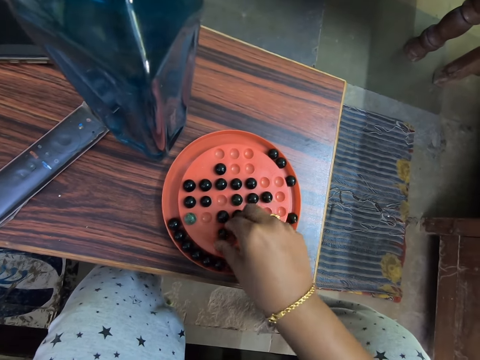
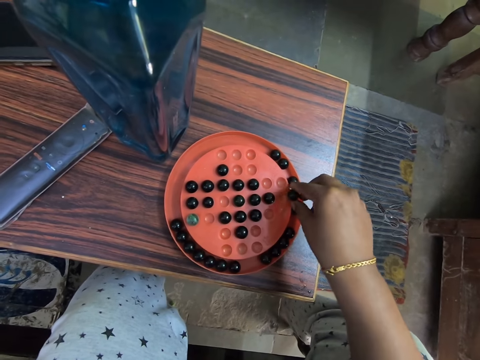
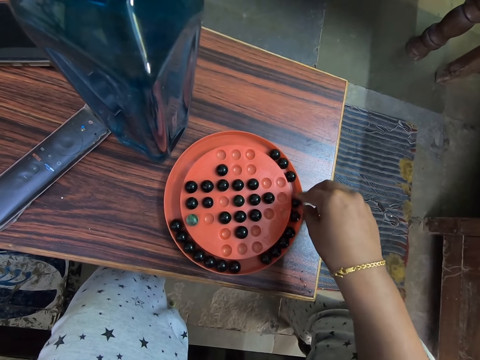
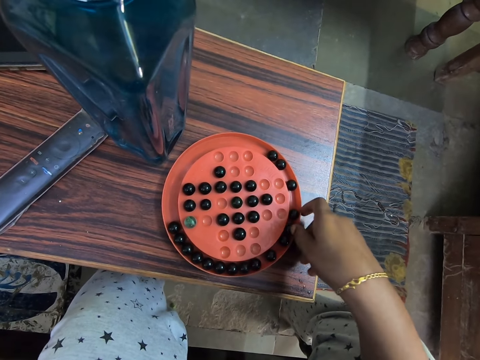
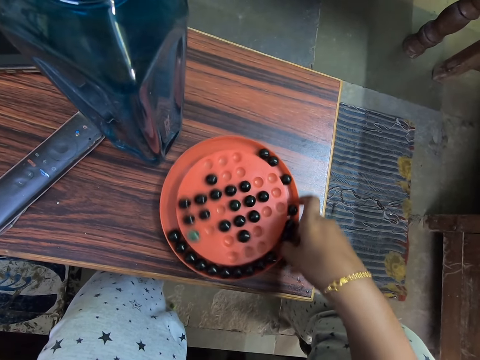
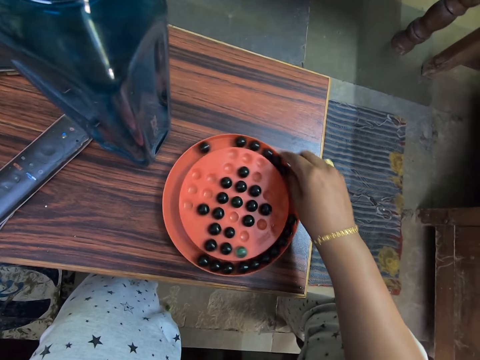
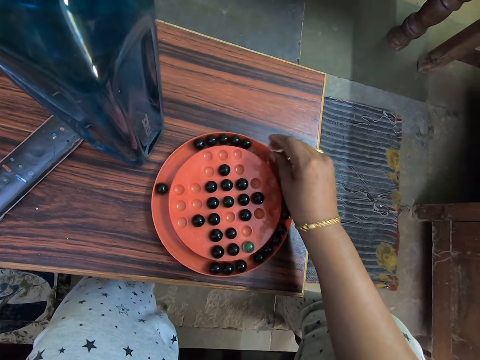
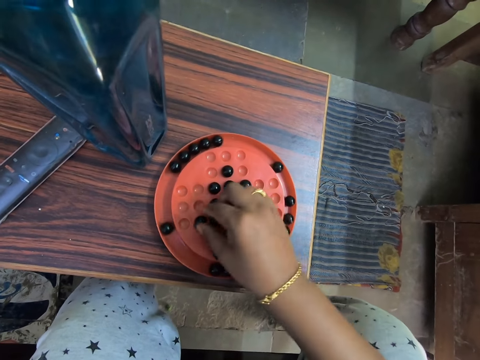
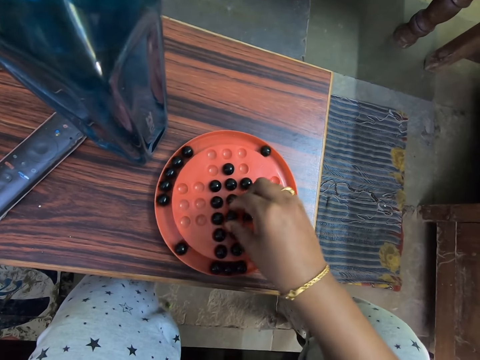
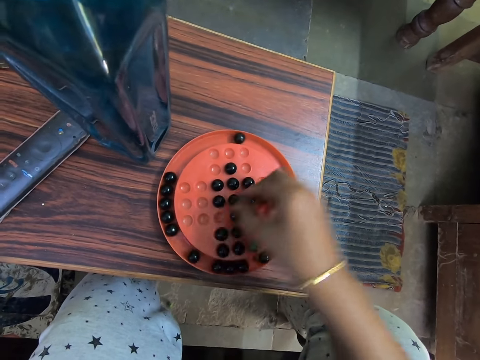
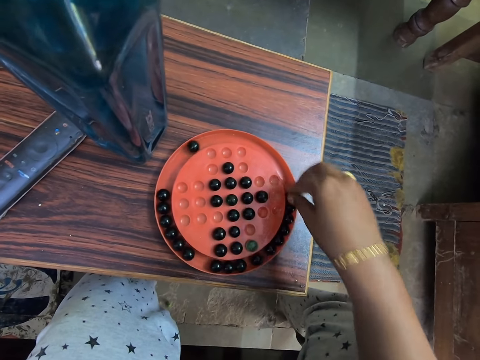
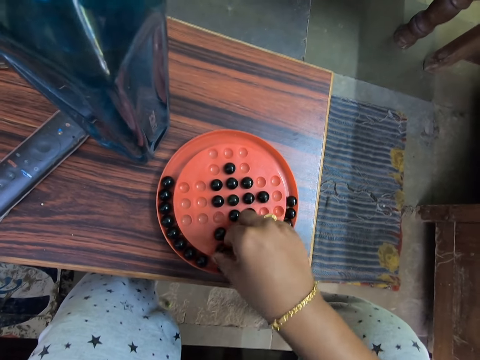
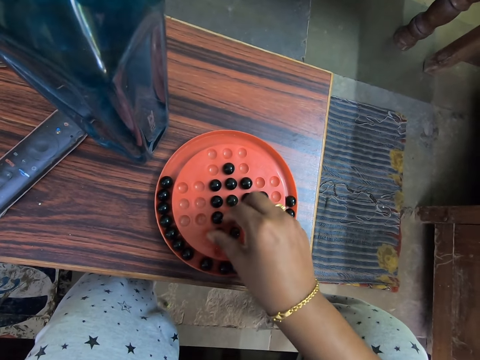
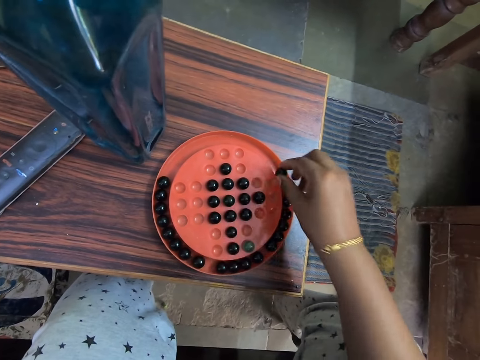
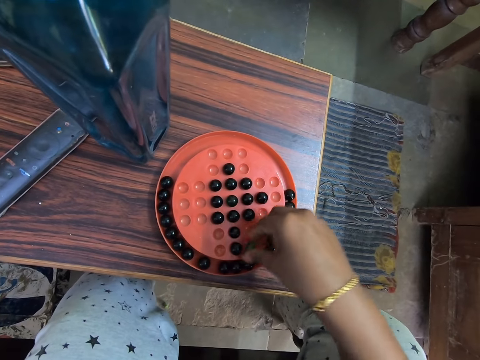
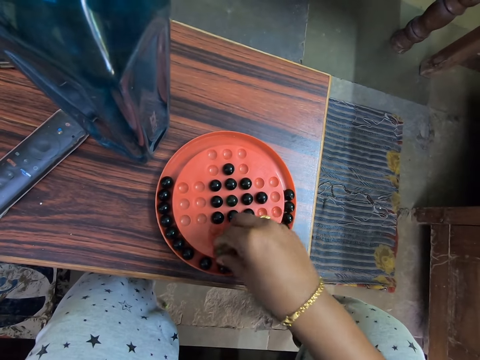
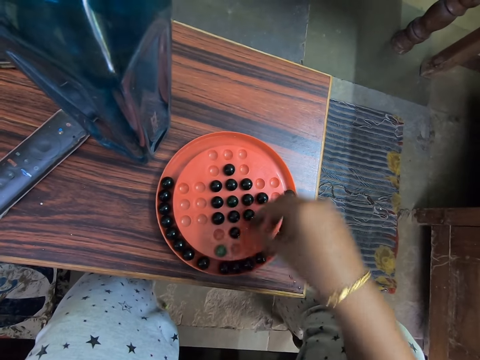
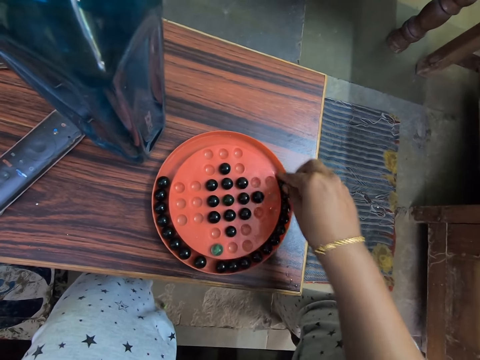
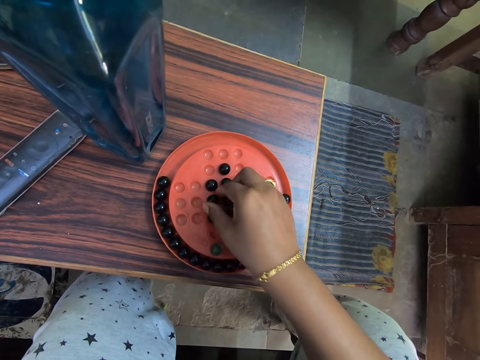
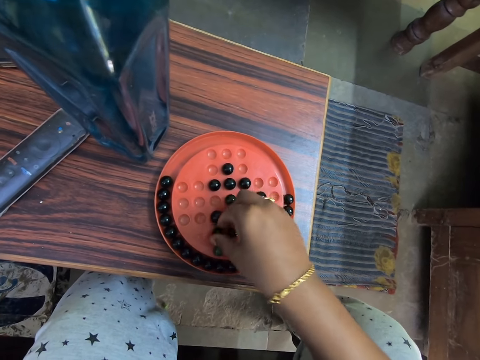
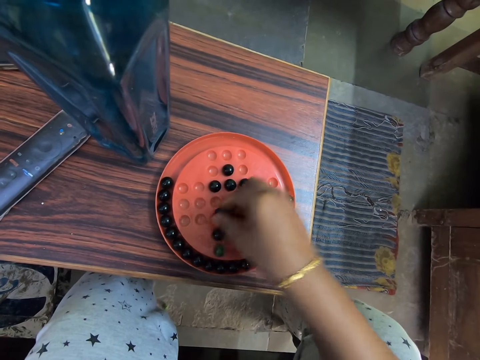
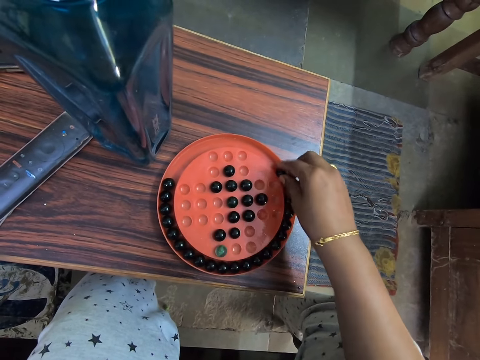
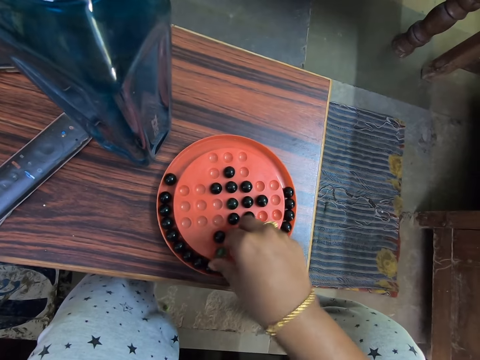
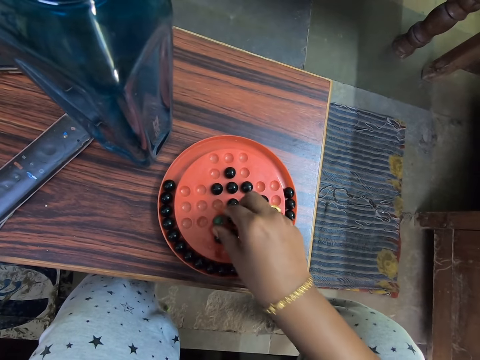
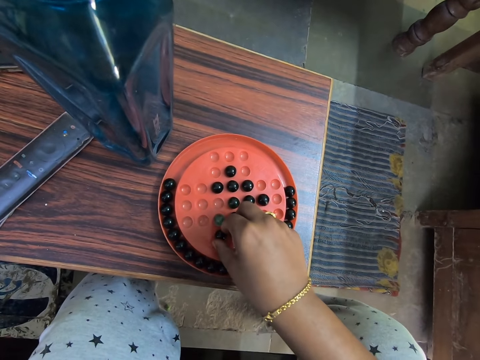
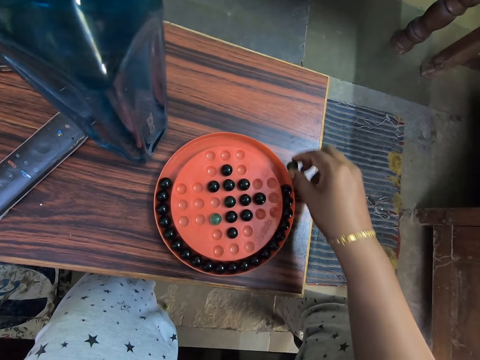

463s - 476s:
The camera wearer arranges marbles on the board. They turn the marble solitaire on the table. They play the marble game. They arrange marbles on the board. They arrange marbles on the board again.

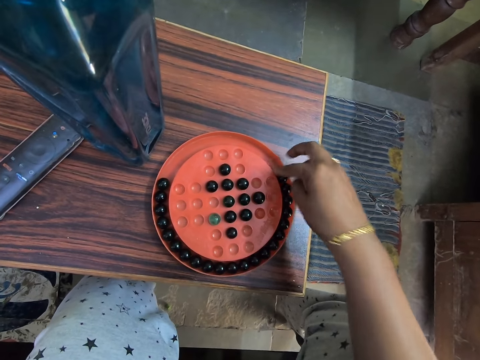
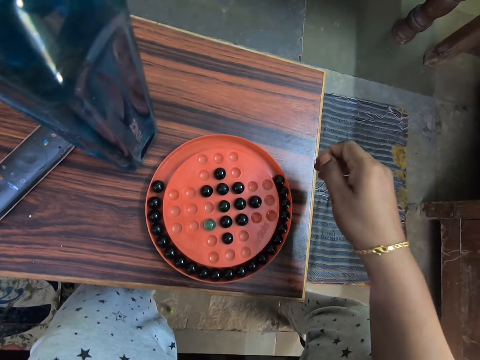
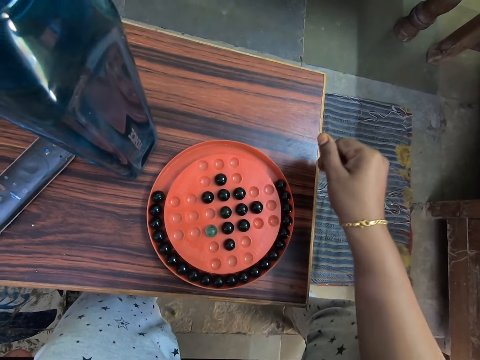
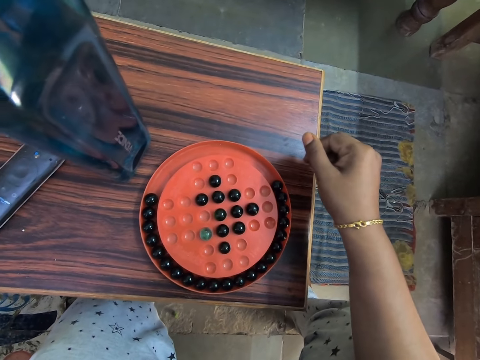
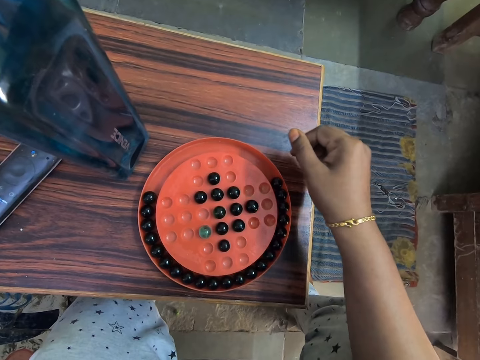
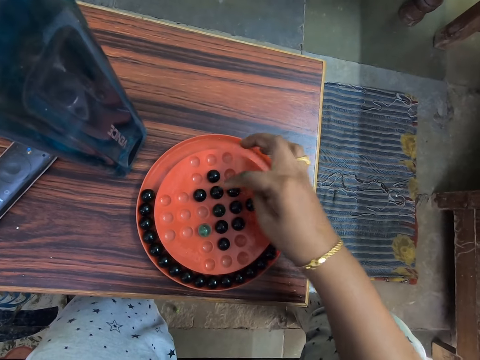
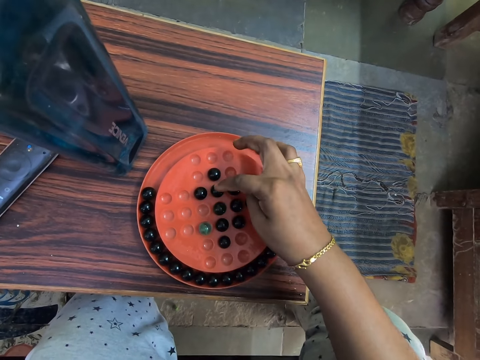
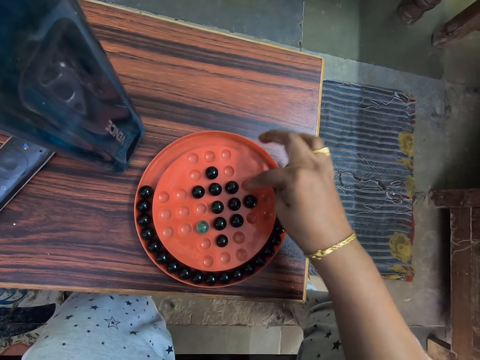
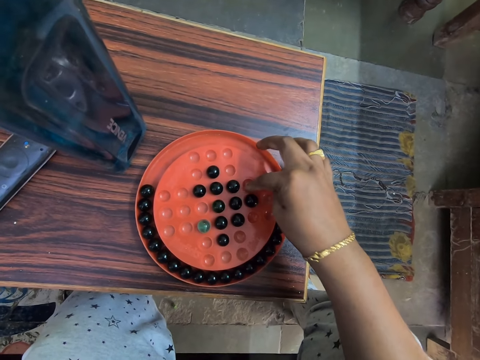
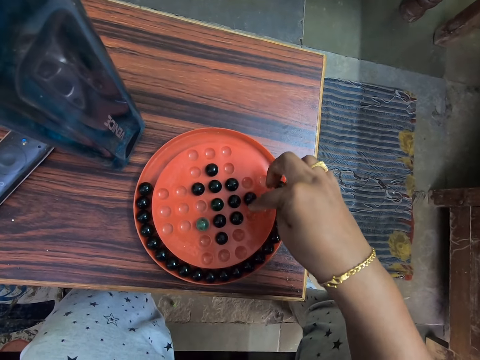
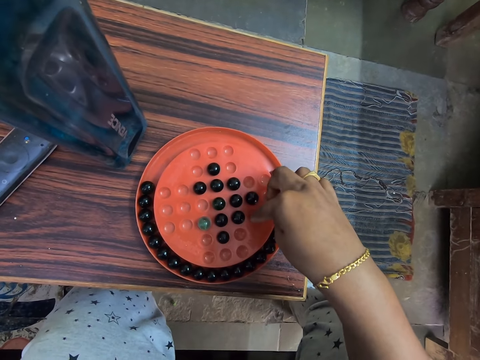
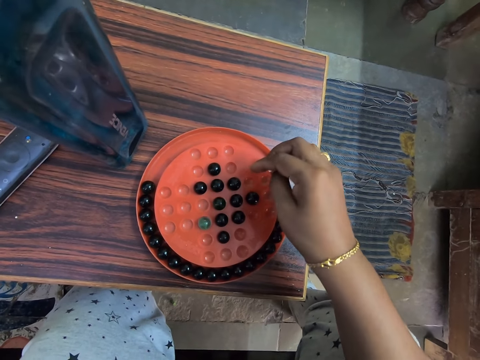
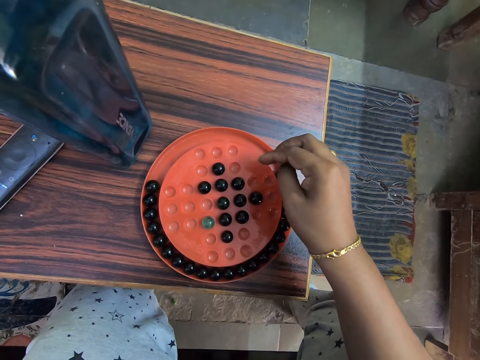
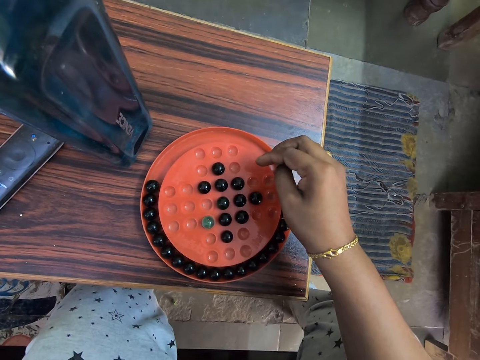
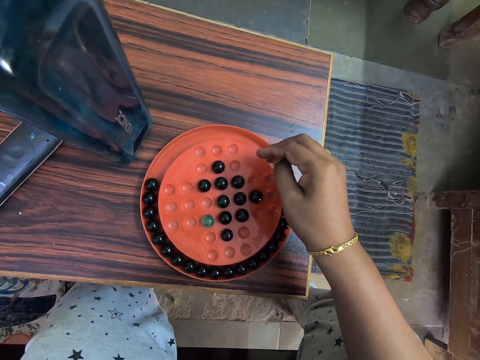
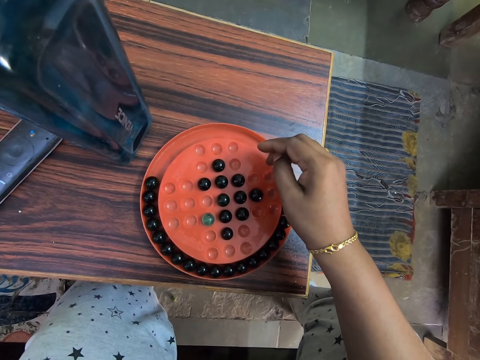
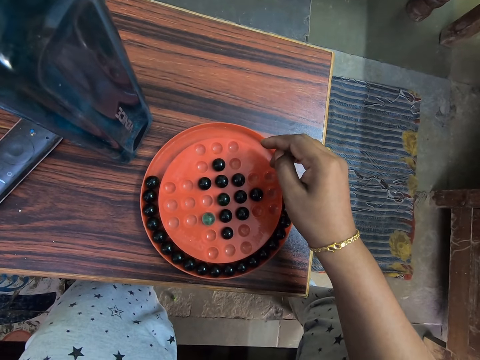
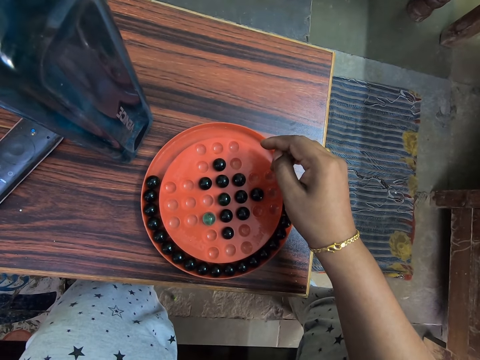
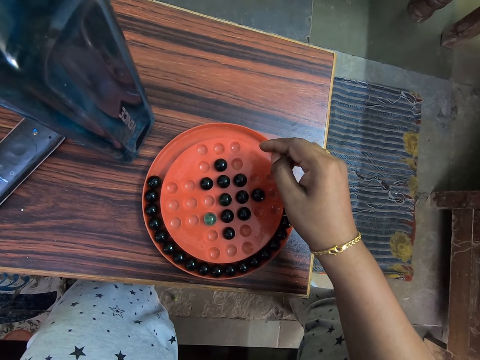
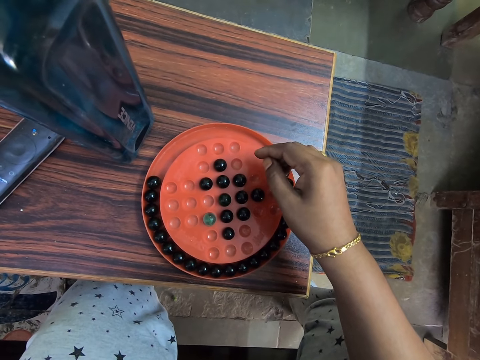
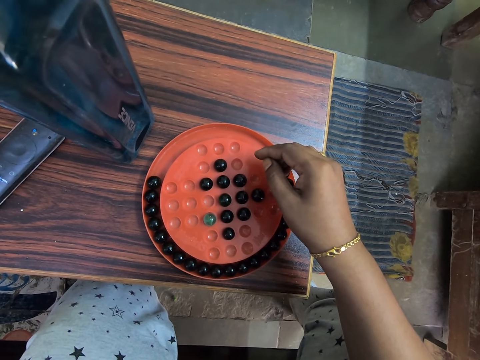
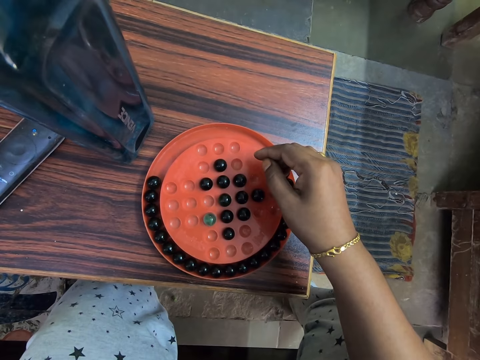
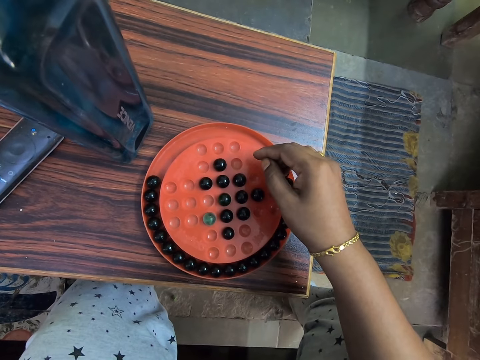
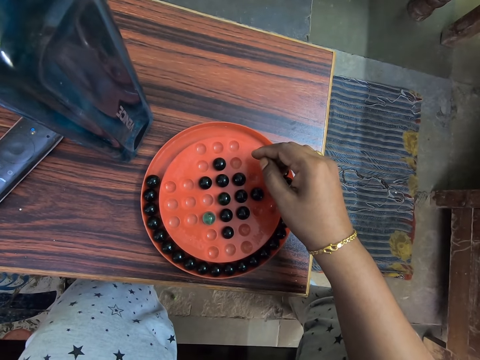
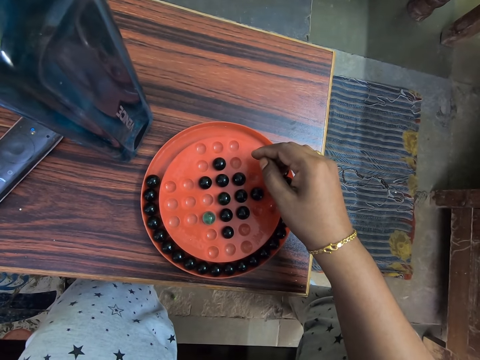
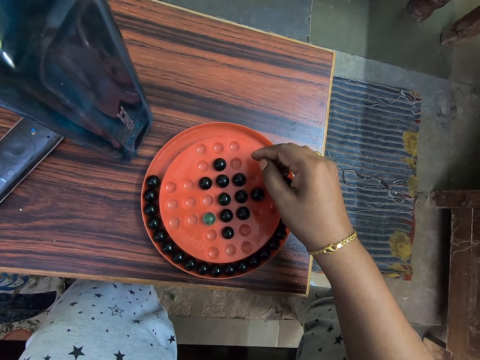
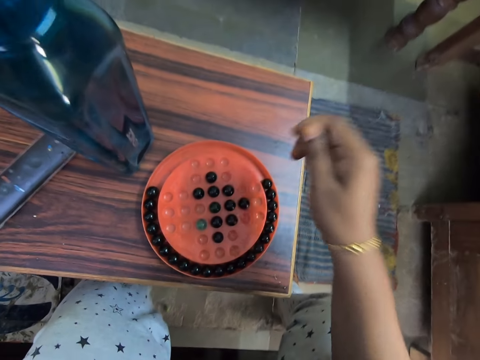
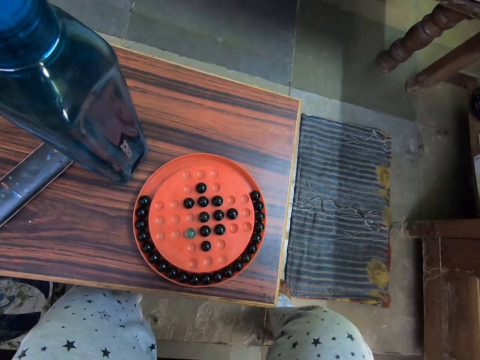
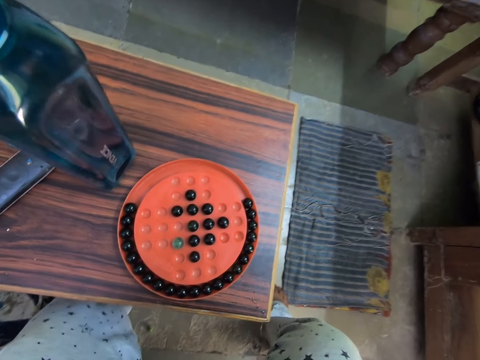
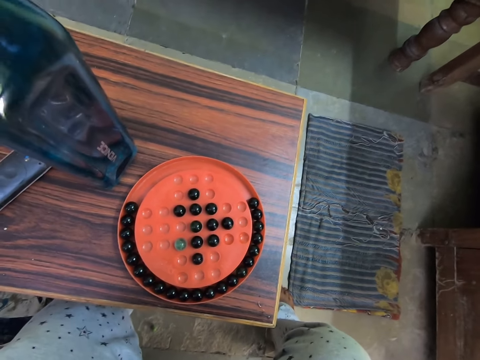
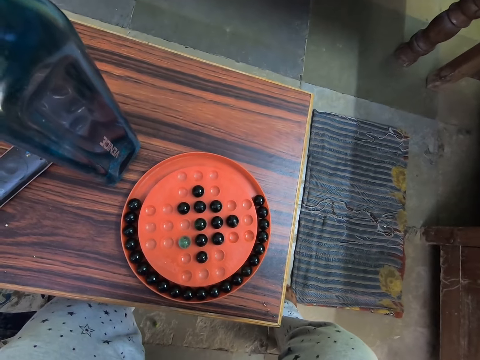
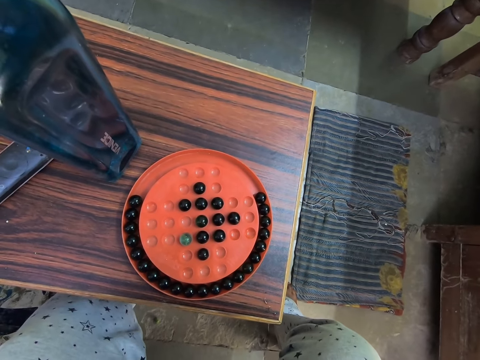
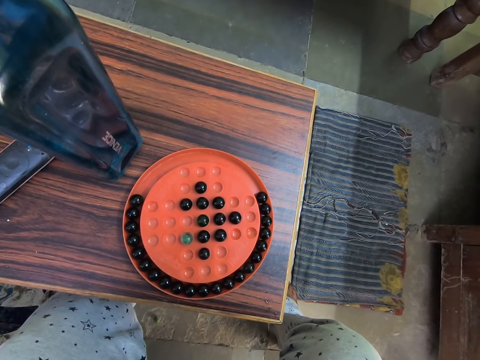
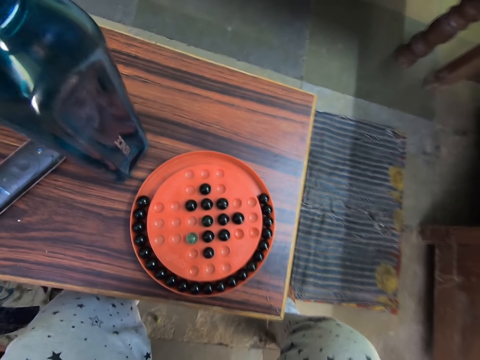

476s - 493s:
The camera wearer looks at the marble solitaire. They touch the marble ball. They look at the marble solitaire. They lift the right hand. They look at the marble solitaire.
